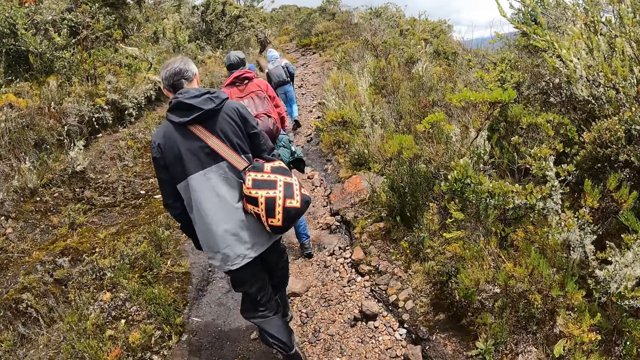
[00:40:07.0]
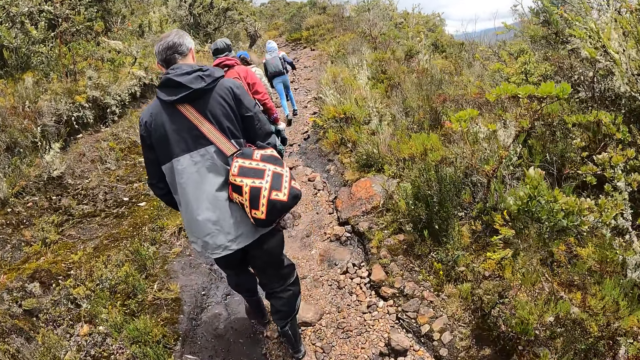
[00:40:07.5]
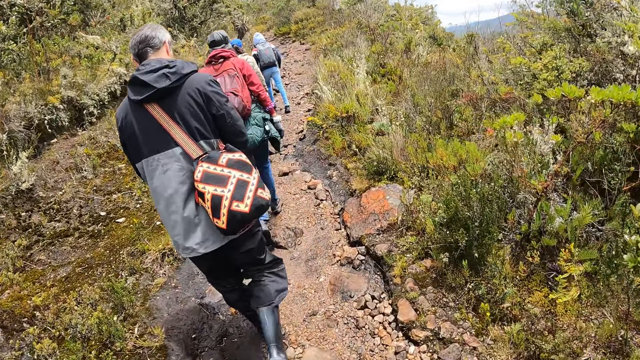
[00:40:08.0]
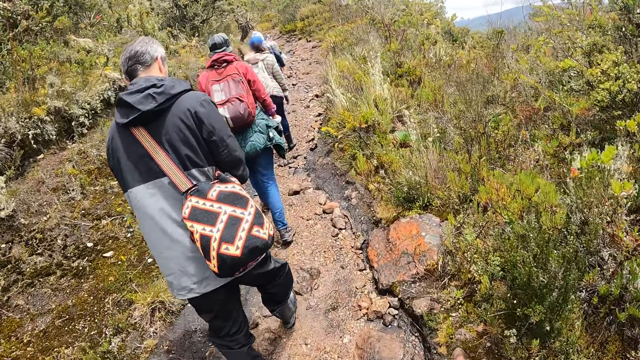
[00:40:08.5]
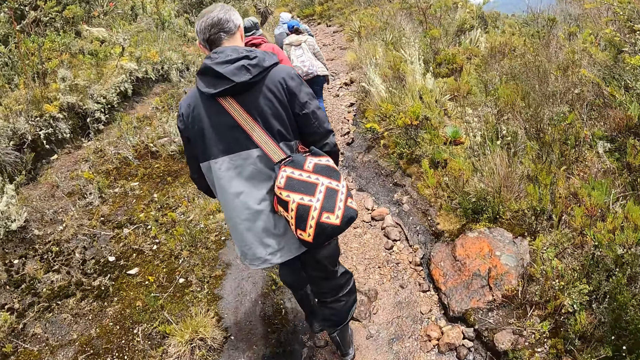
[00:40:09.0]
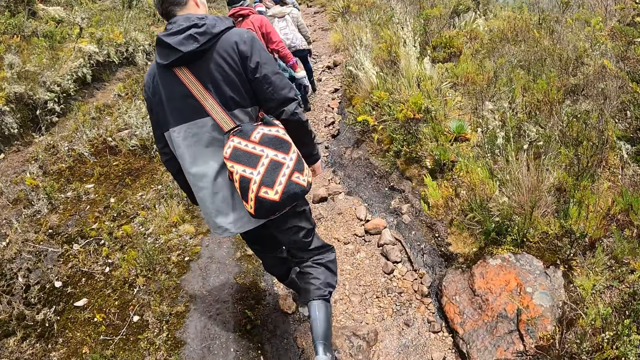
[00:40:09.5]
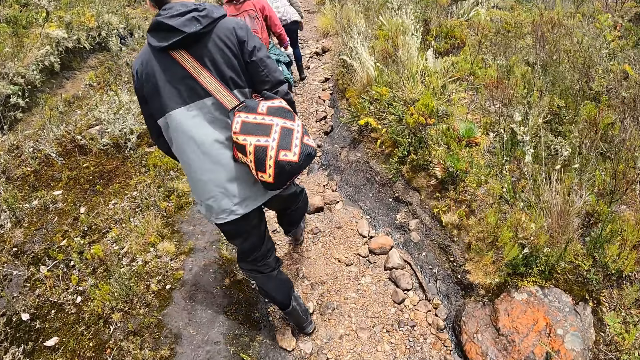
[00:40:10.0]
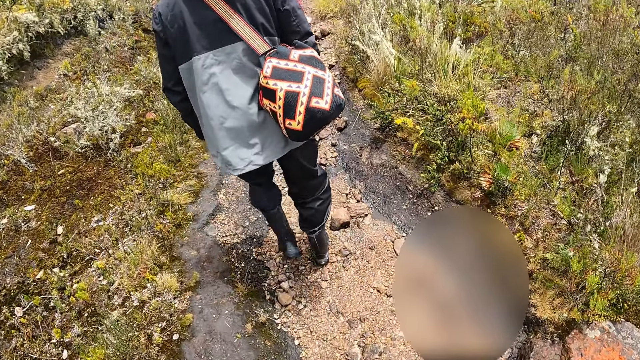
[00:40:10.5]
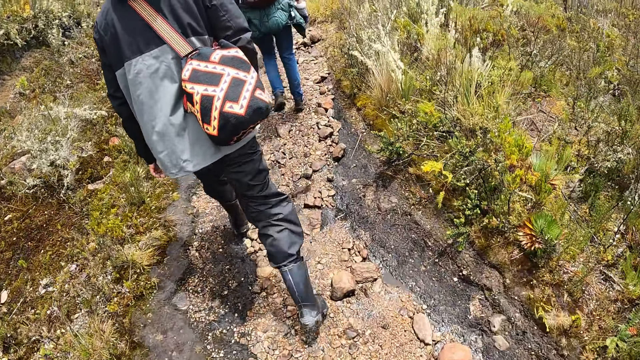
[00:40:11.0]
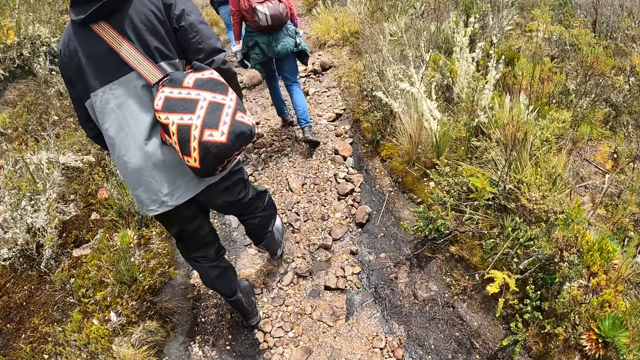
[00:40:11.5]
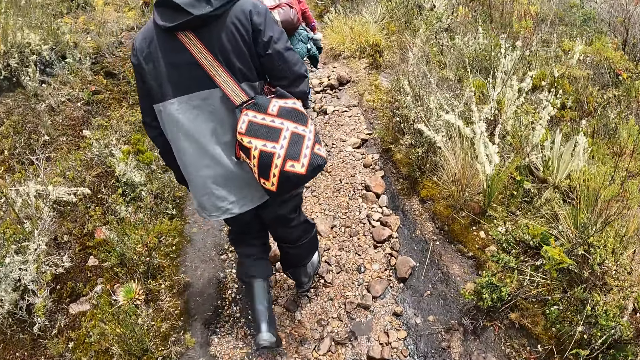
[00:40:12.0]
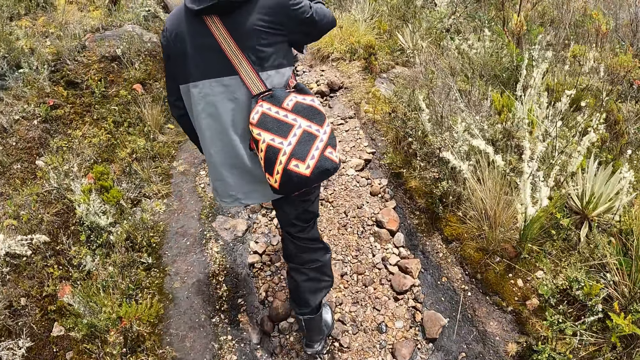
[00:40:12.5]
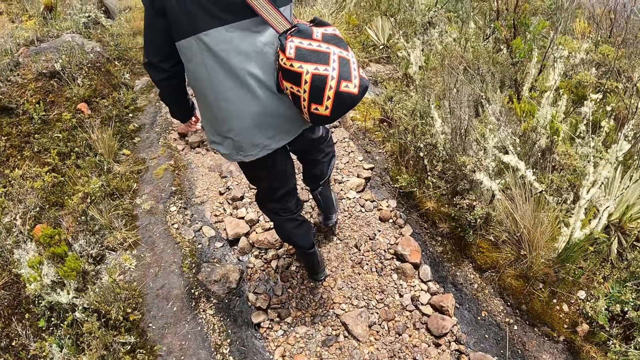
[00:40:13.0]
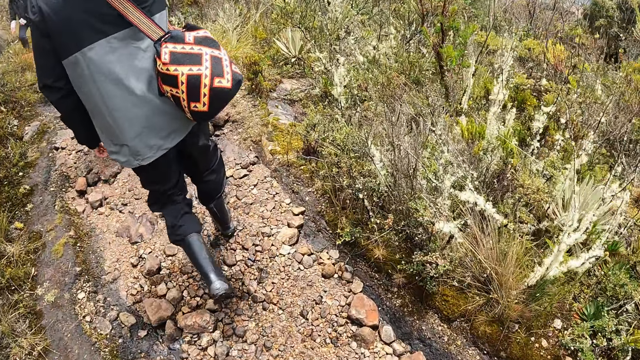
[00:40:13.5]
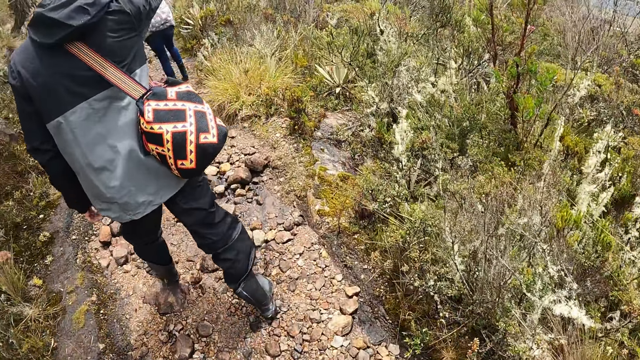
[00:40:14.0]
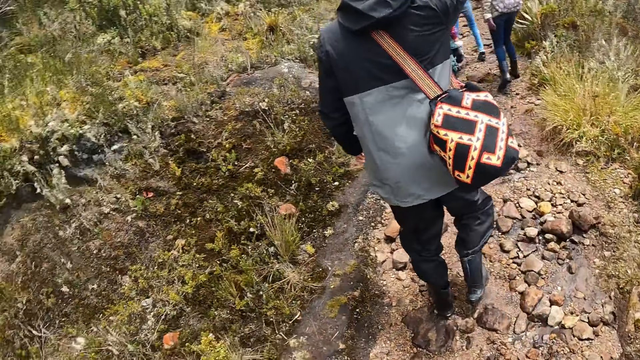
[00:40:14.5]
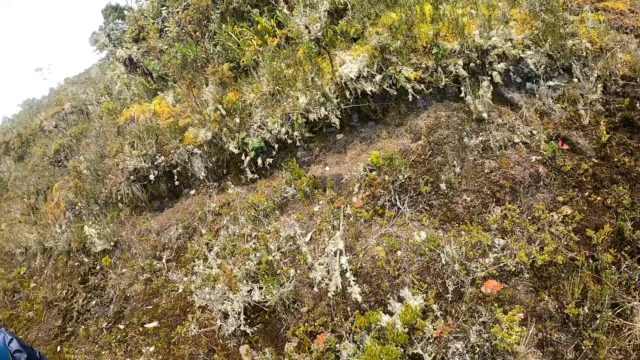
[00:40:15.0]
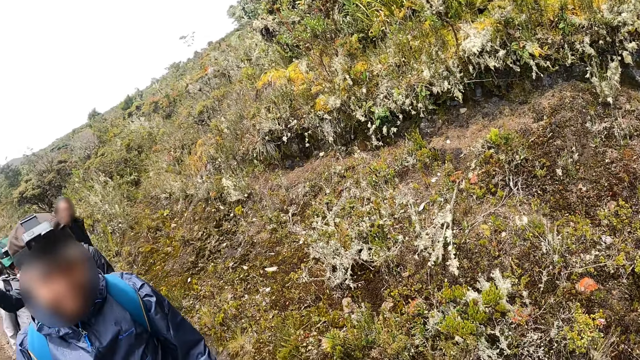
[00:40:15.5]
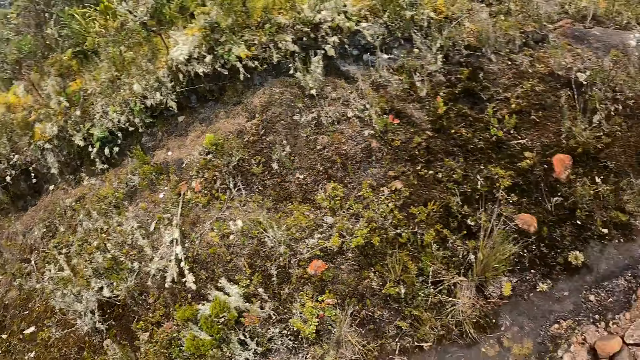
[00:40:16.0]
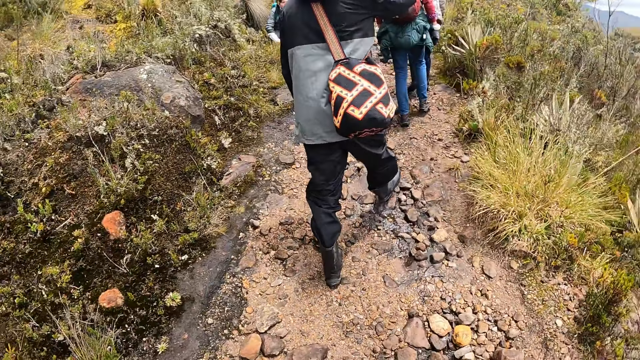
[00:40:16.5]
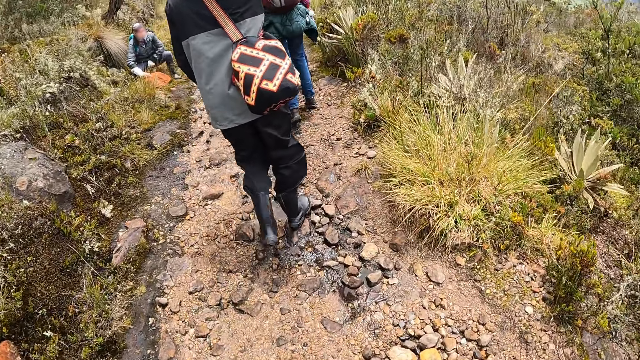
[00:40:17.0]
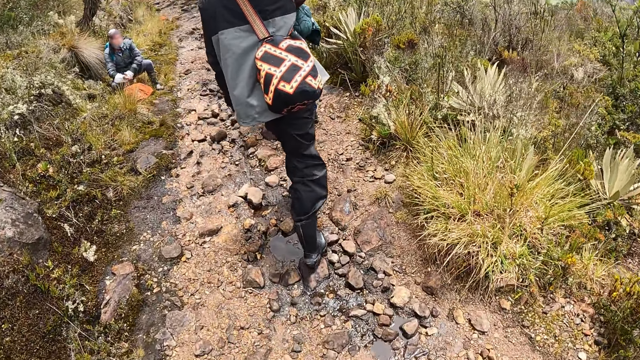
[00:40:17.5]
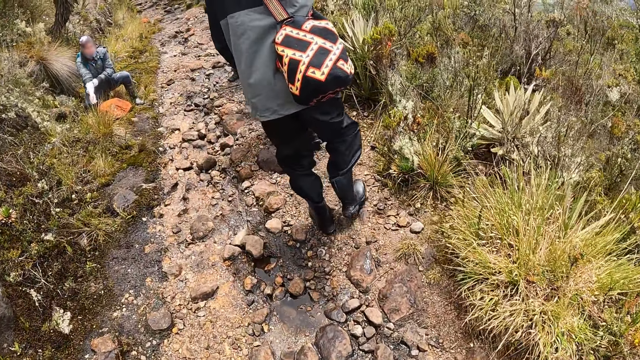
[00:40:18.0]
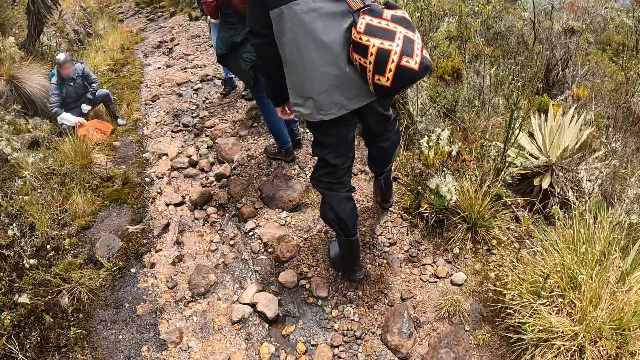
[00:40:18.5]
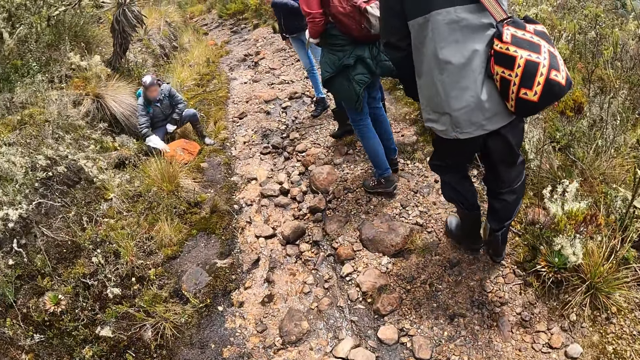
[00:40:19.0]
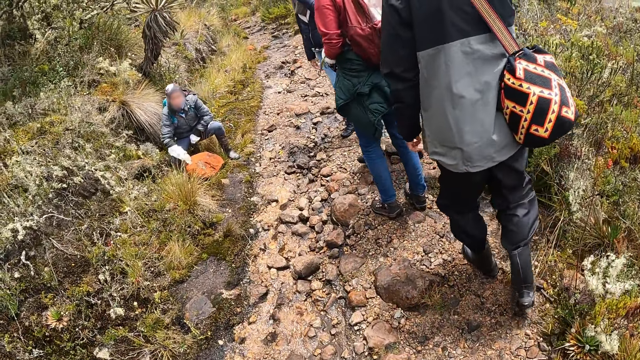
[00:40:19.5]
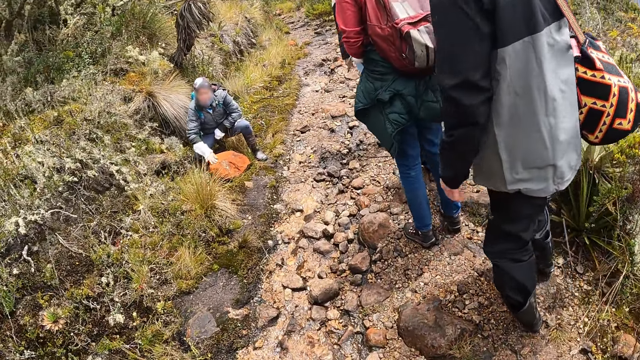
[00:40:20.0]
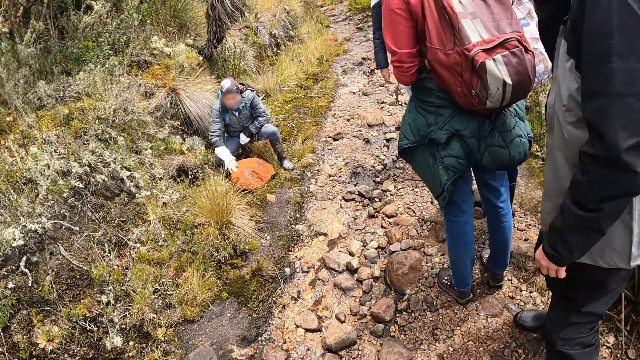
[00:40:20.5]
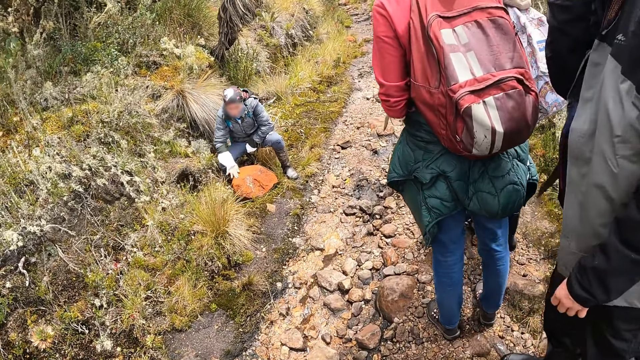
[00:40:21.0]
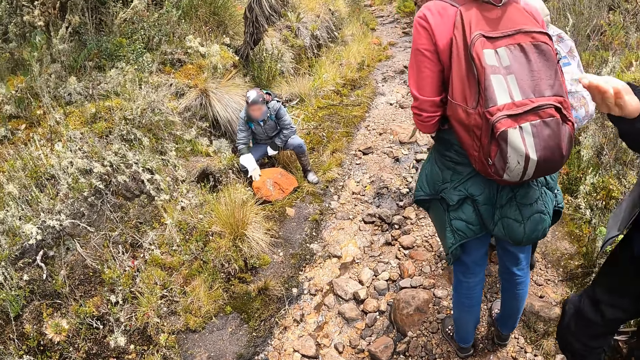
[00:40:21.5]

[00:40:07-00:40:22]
A man touches his head. The camera wearer converses with another man. They look around. A woman scratches a rock with her right hand. A third man squats on the side of the path. The camera wearer looks at the third man. The third man rubs a hand on a stone.

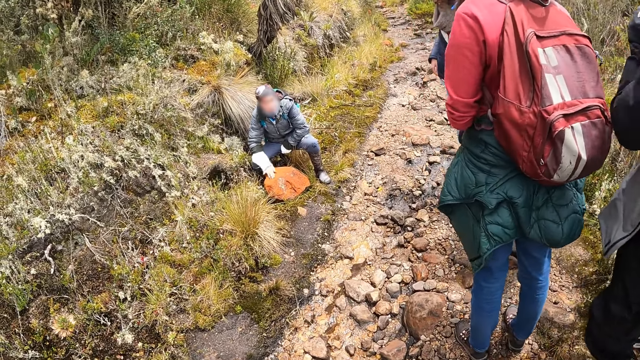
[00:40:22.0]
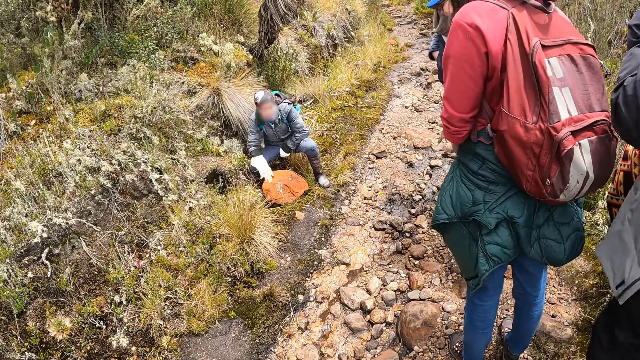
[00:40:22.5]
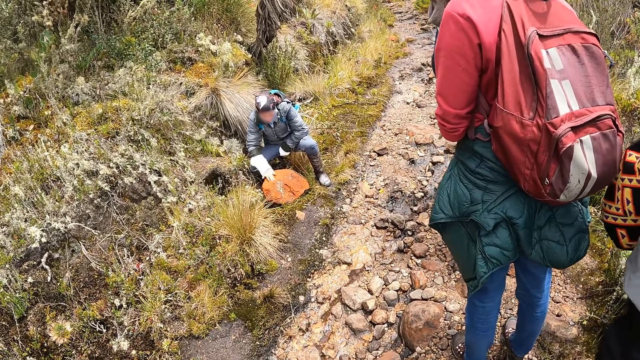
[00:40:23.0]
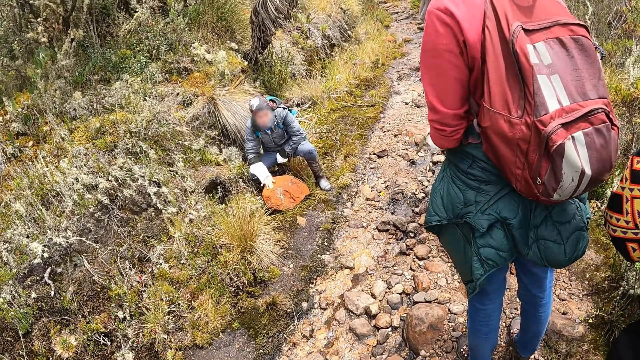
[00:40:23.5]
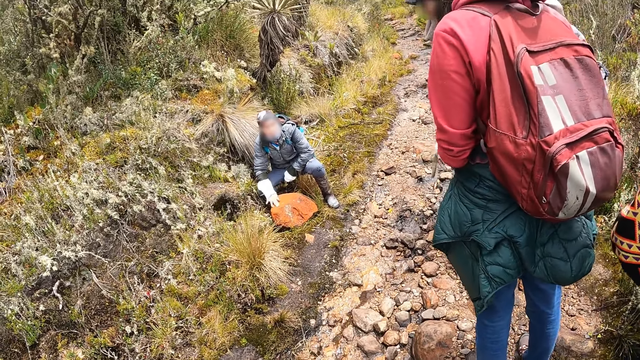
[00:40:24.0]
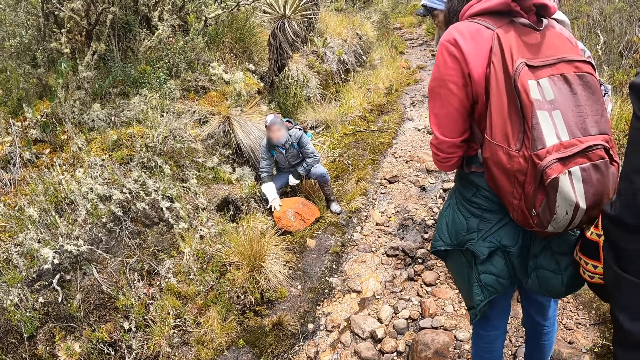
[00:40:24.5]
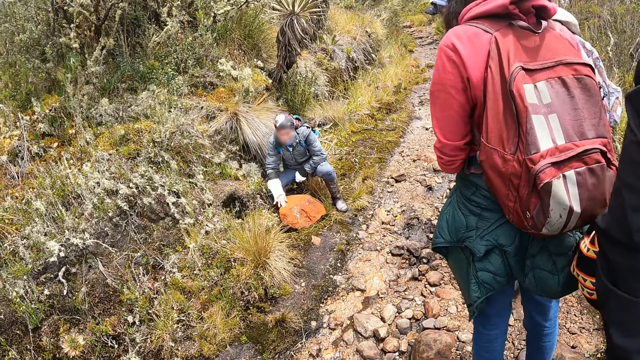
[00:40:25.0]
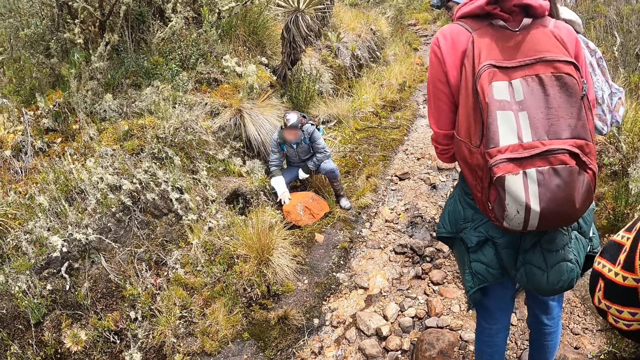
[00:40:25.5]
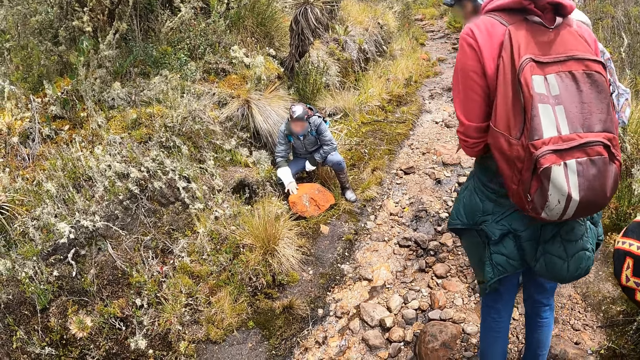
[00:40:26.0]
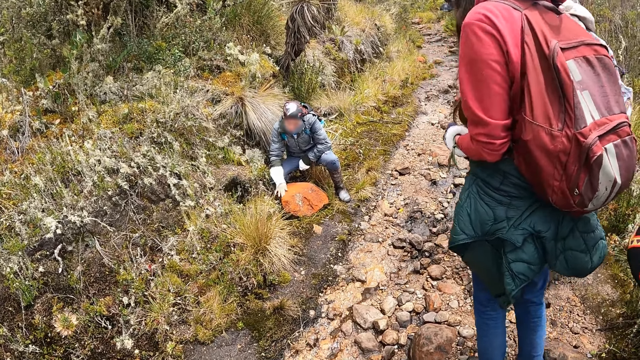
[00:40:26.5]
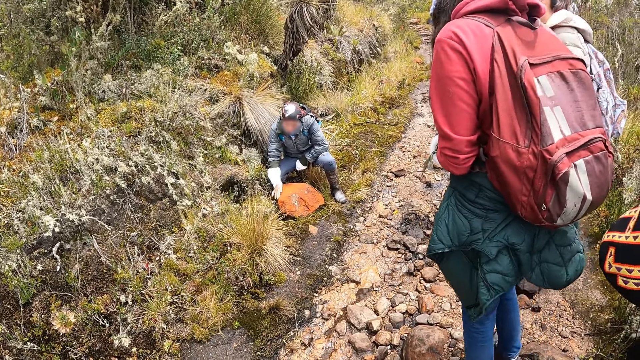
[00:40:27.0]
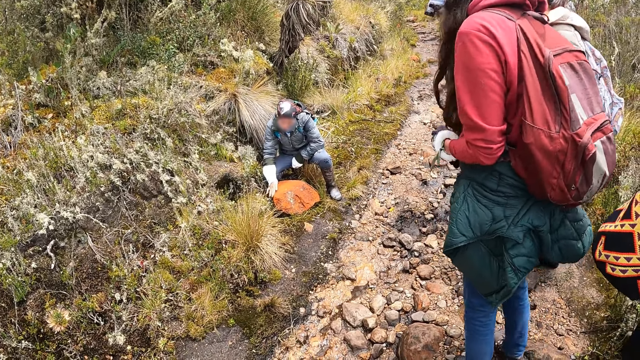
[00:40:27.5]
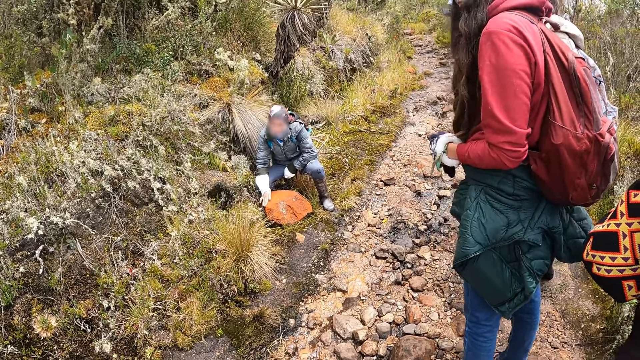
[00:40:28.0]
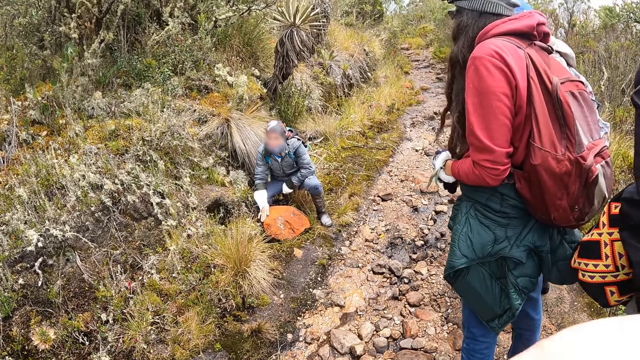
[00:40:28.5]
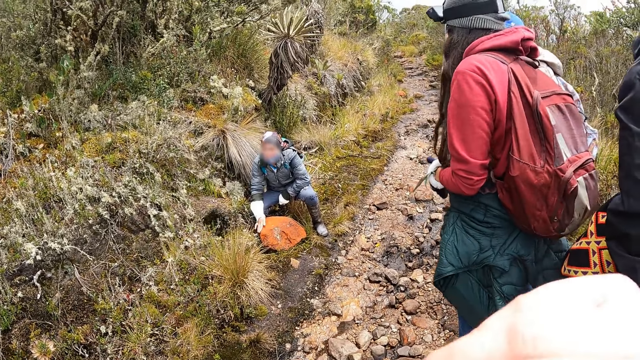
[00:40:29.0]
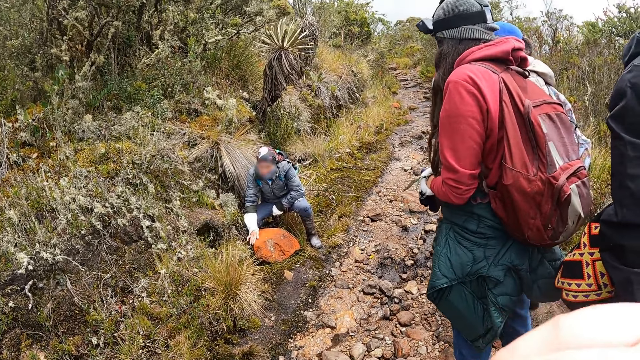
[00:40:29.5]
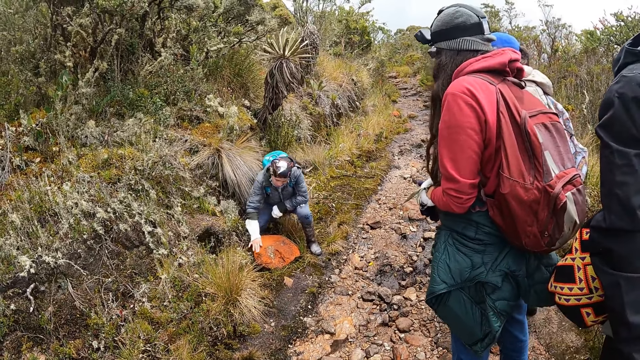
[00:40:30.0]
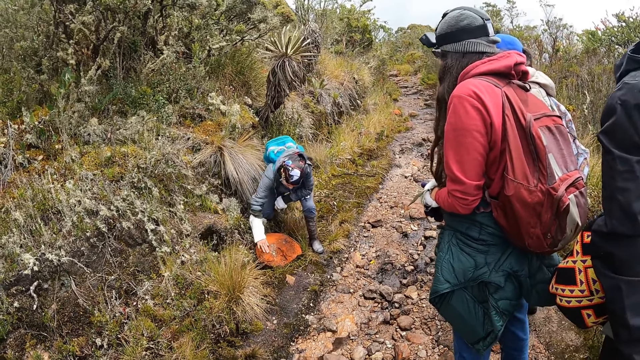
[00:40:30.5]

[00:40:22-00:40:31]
A man converses with a woman. The man rubs a hand on a stone. The camera wearer converses with the man.
